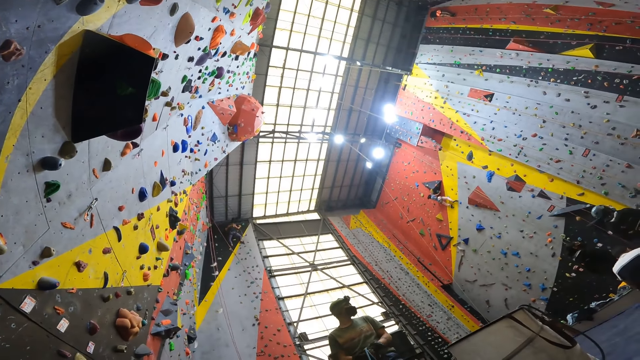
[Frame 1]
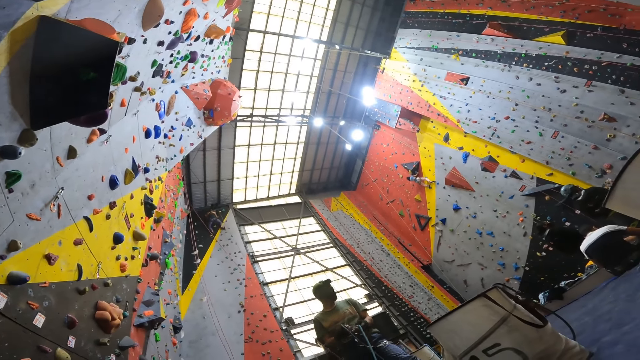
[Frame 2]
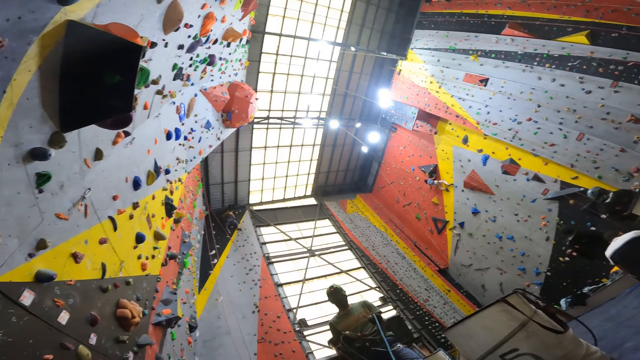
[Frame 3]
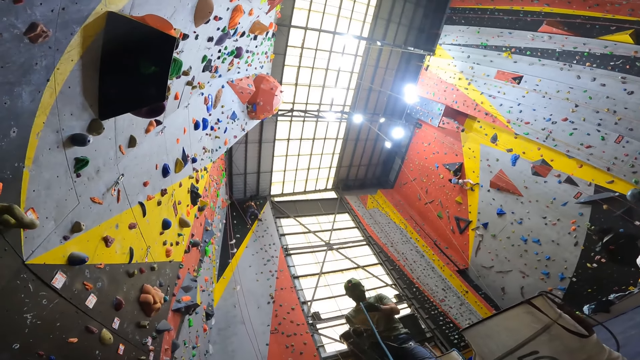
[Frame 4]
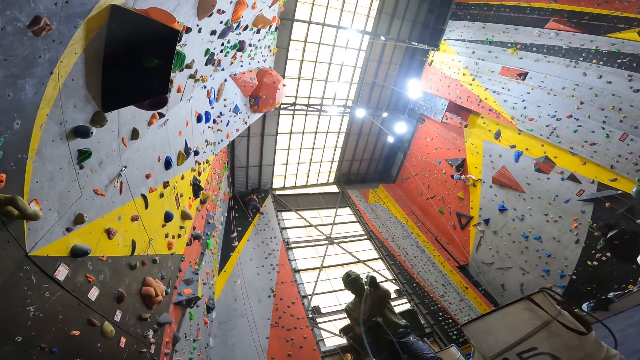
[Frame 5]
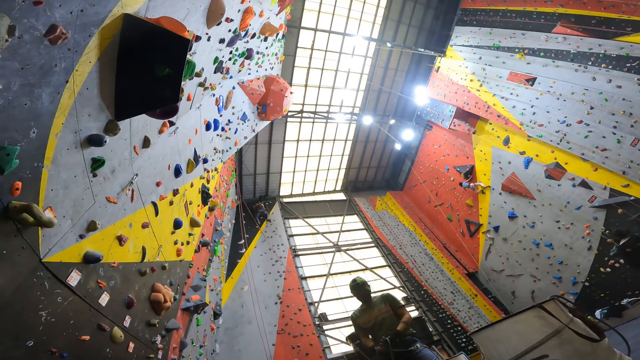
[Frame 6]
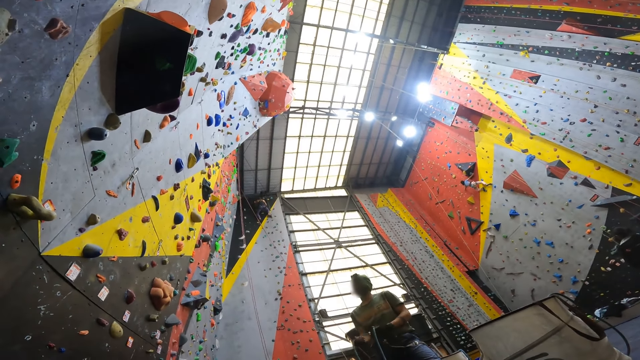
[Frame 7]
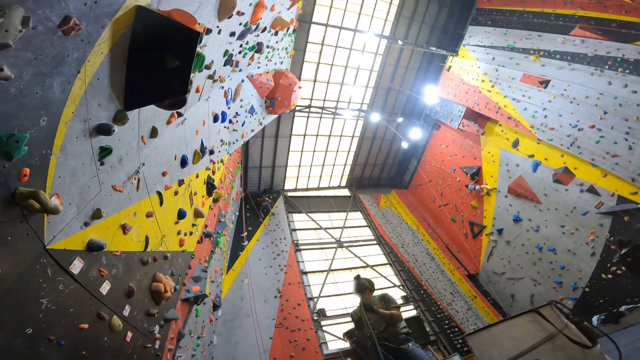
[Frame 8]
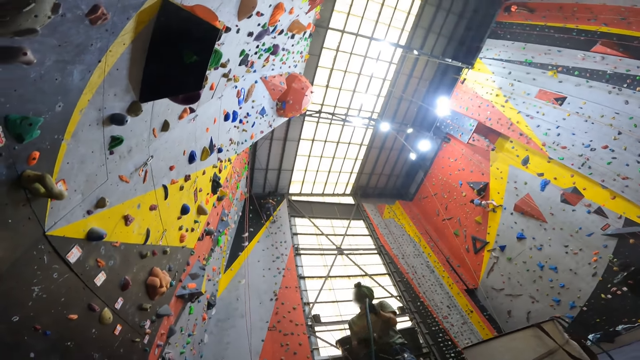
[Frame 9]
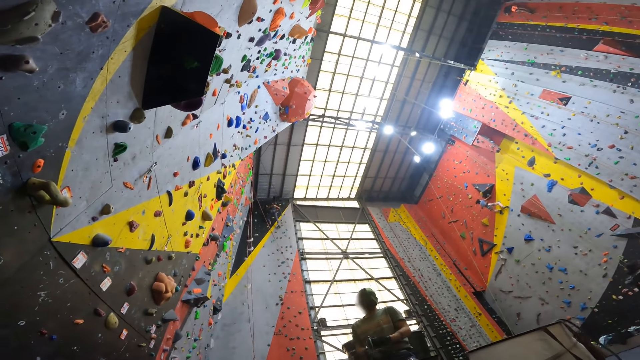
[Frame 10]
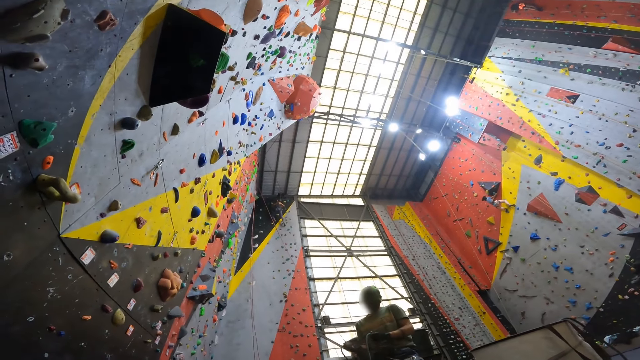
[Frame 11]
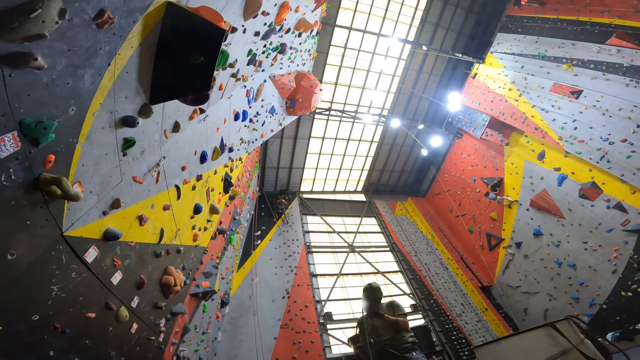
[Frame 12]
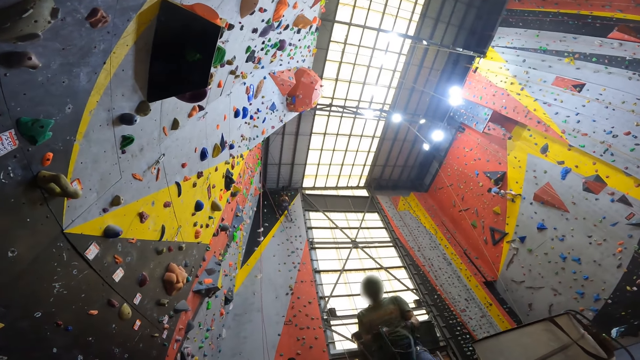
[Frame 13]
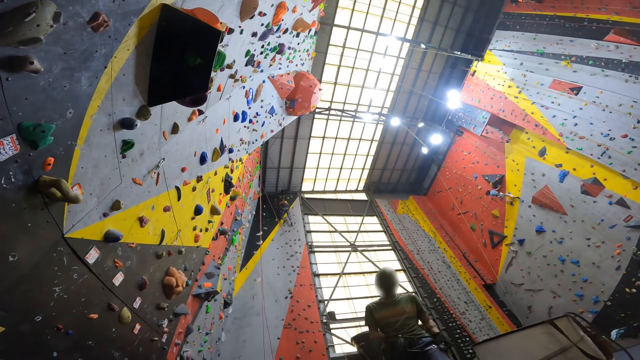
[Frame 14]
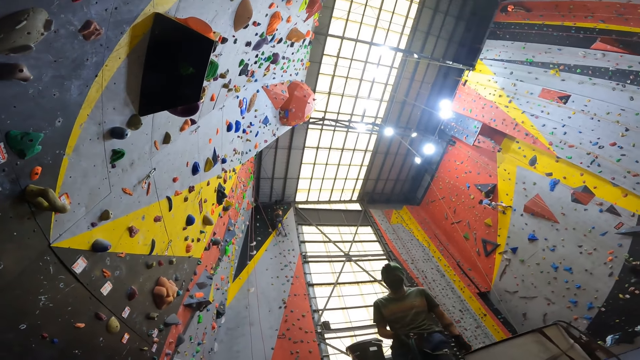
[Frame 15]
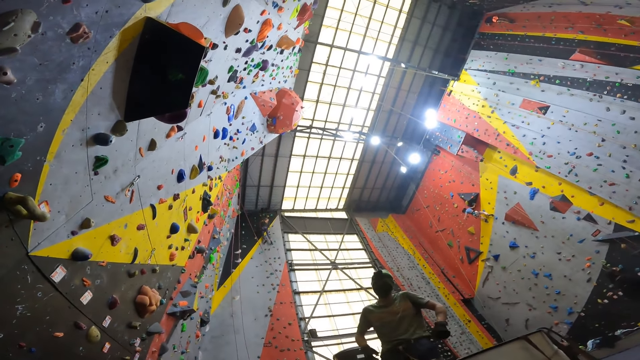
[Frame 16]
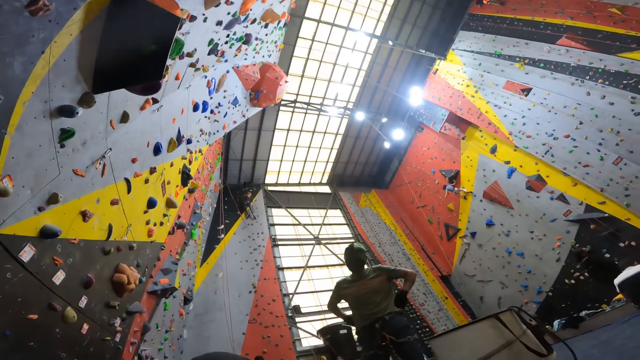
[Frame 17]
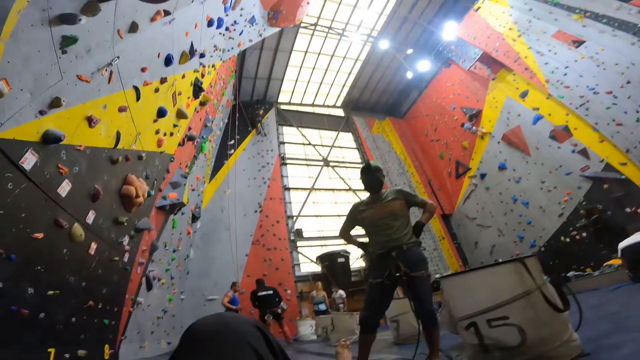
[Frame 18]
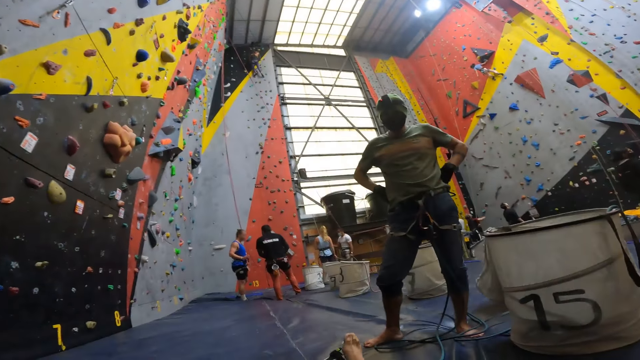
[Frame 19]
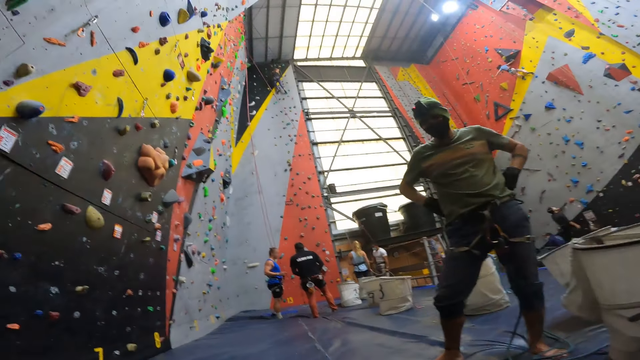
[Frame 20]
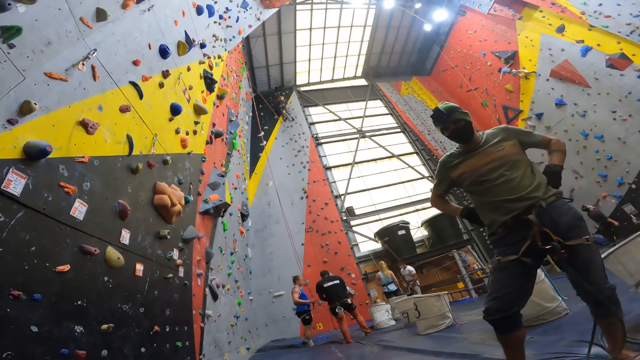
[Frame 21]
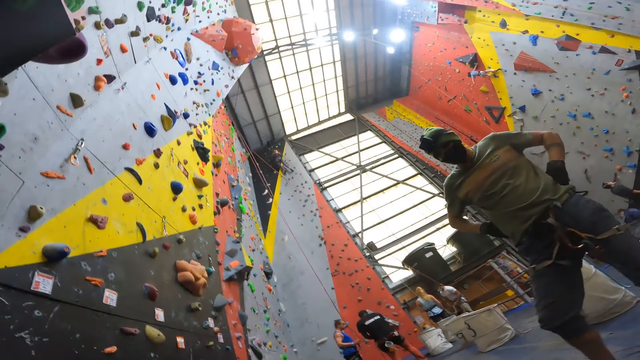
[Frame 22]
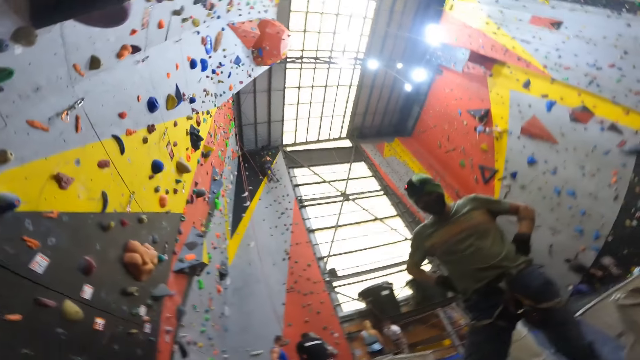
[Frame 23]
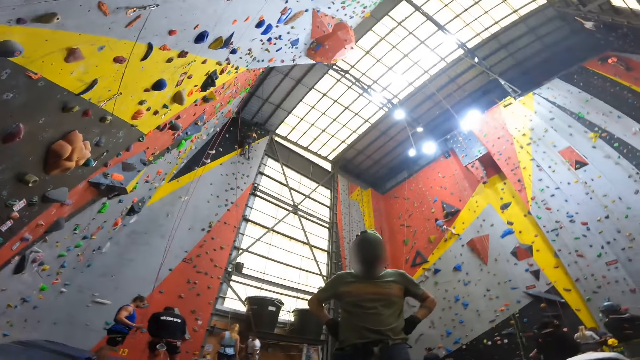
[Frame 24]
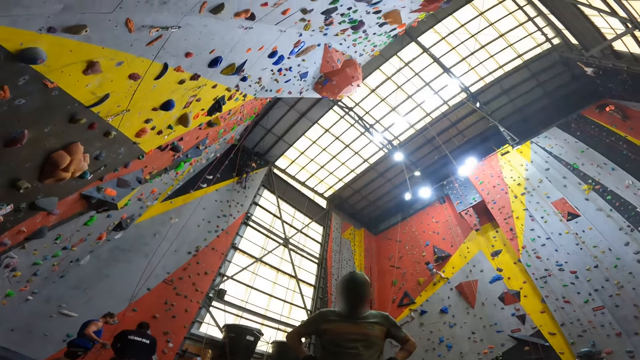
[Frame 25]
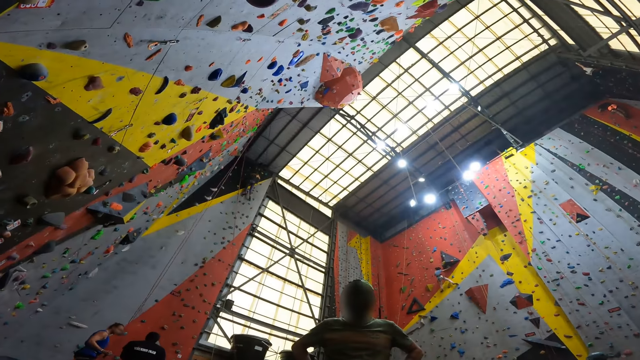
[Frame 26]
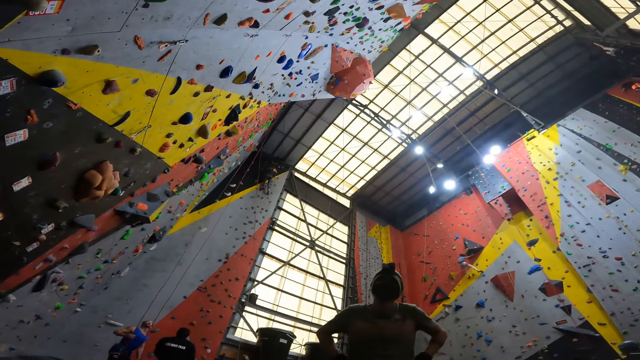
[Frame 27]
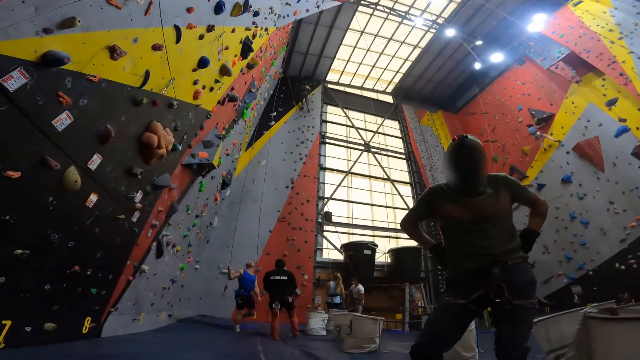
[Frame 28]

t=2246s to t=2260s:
The camera wearer interacts with the person. The person ties the rope. The person converses with the camera wearer.

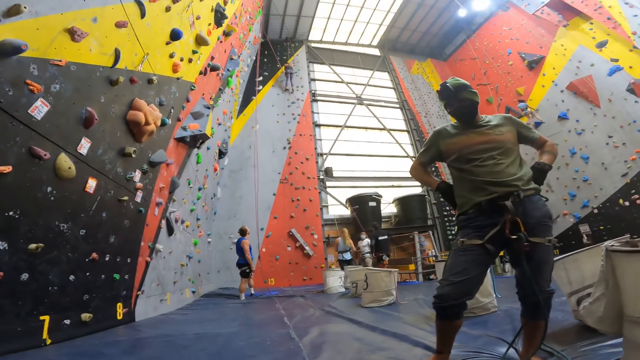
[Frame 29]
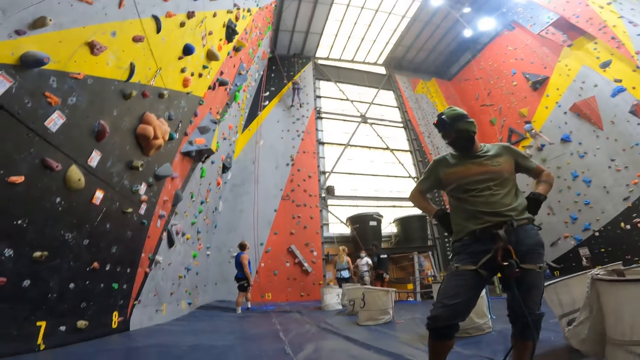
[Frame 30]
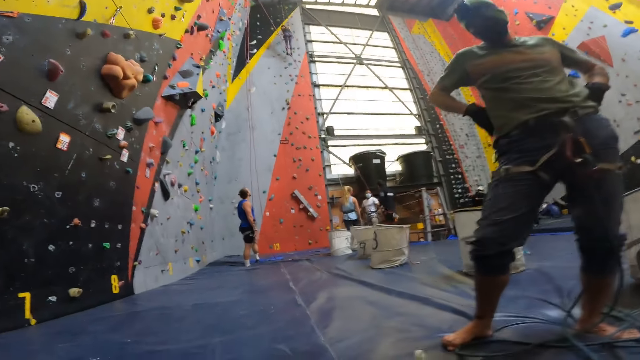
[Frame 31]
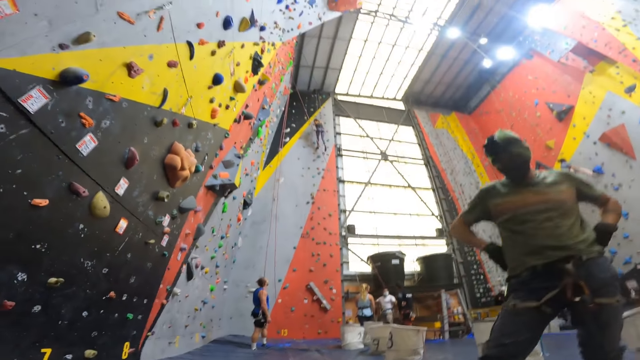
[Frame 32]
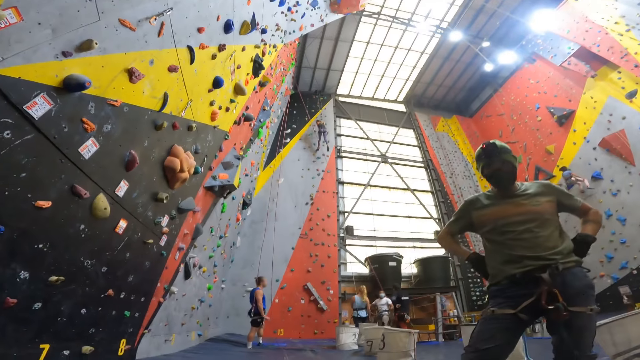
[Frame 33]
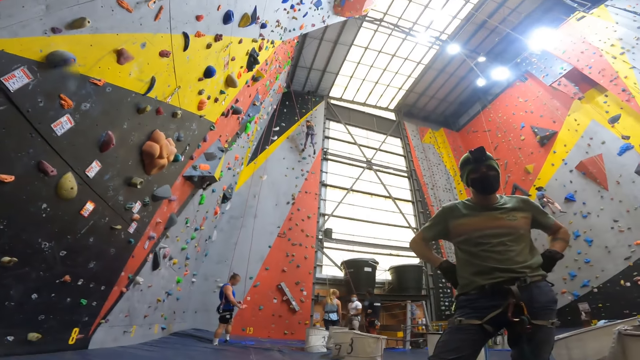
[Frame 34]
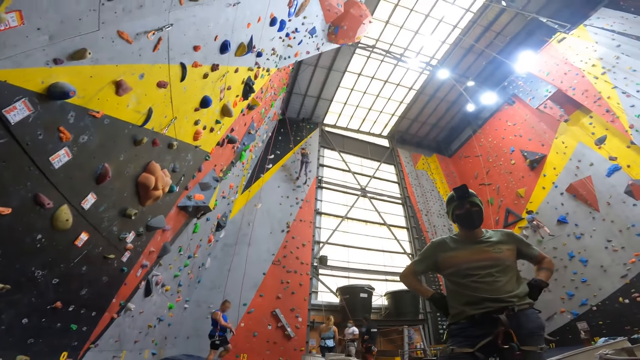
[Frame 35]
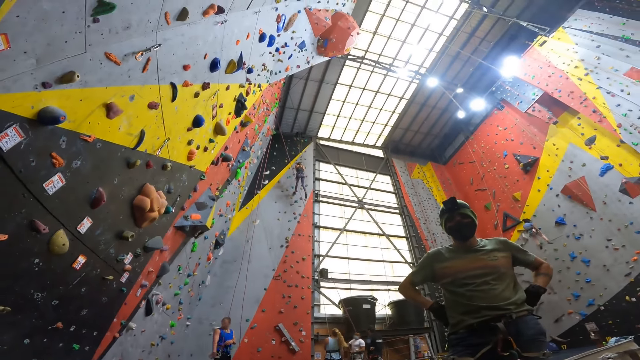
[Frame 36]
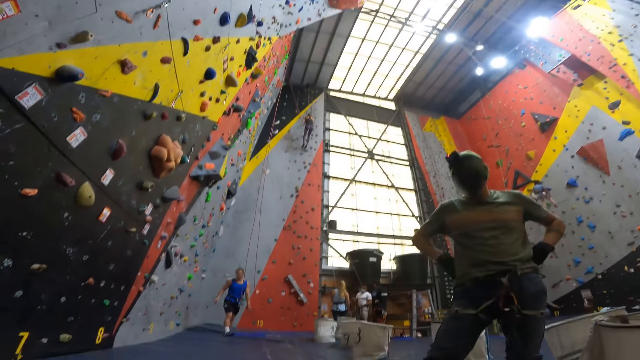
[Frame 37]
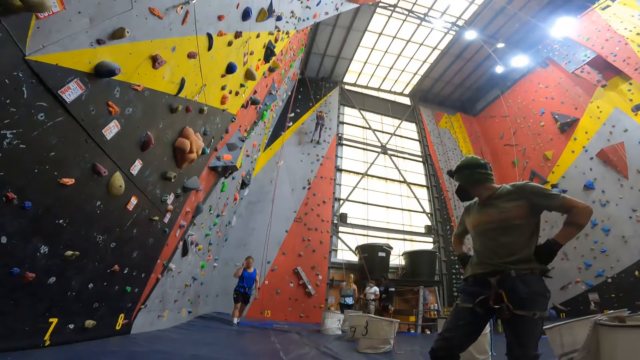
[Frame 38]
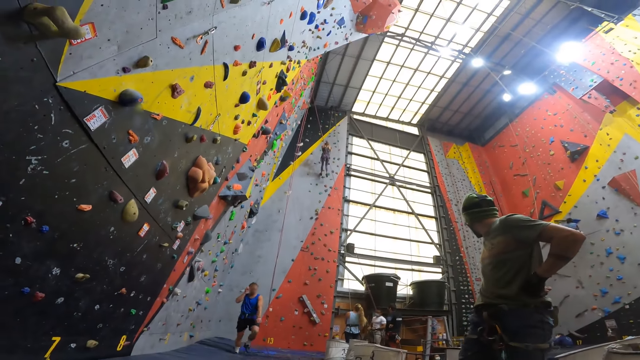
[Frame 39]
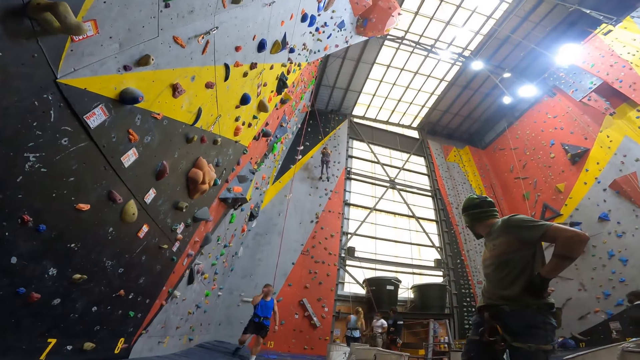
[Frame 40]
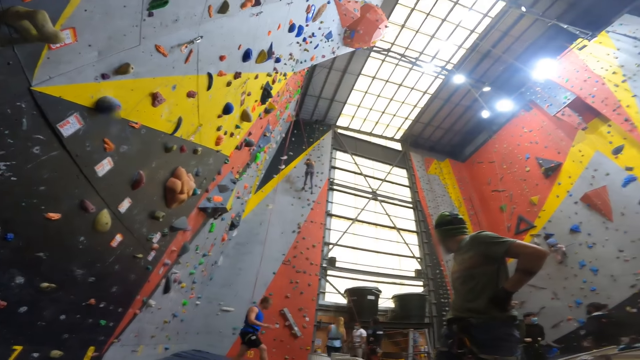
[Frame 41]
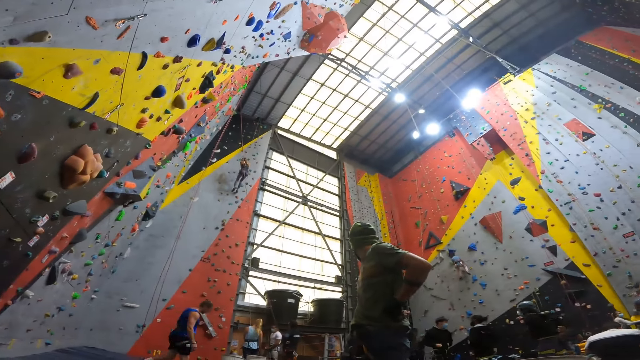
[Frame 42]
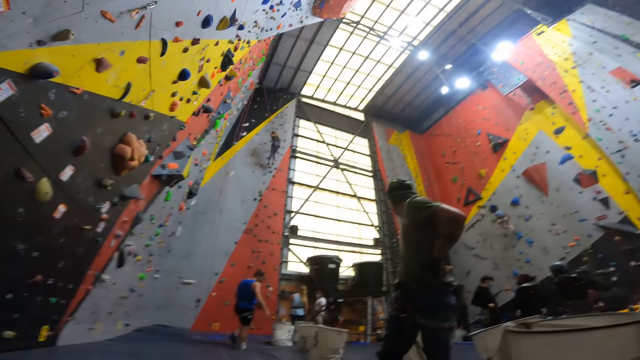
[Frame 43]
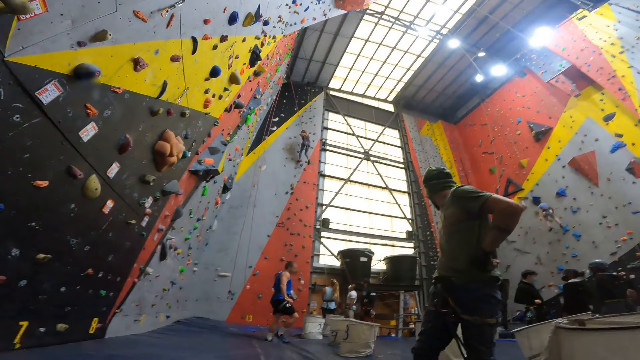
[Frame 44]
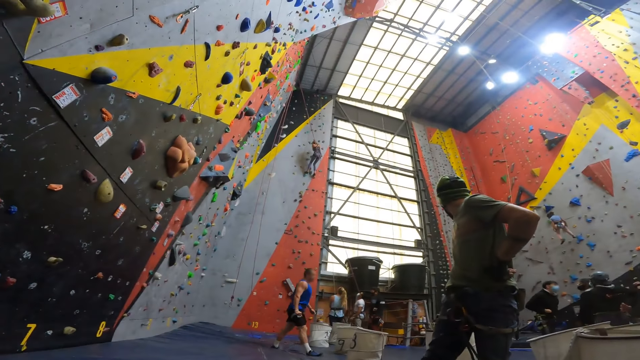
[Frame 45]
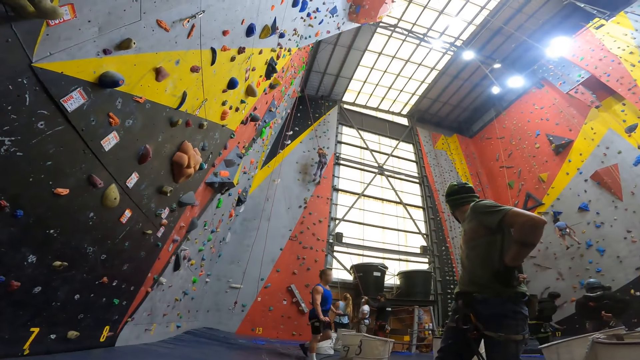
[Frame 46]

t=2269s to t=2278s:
The camera wearer sits on the floor. They interact with the person.
